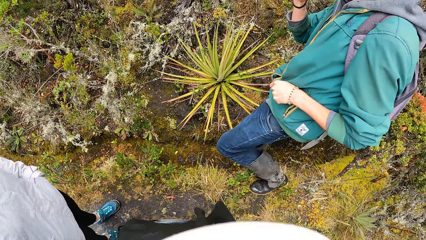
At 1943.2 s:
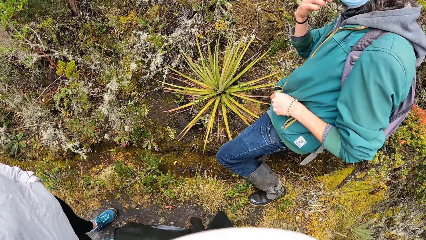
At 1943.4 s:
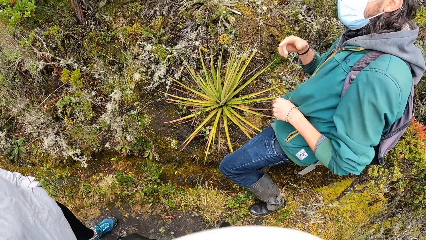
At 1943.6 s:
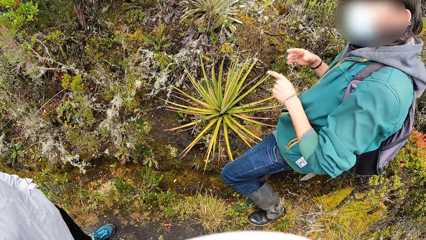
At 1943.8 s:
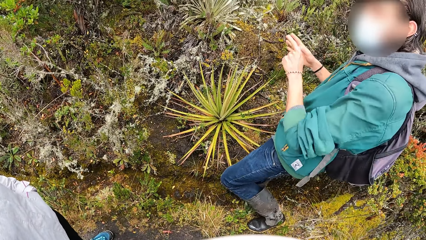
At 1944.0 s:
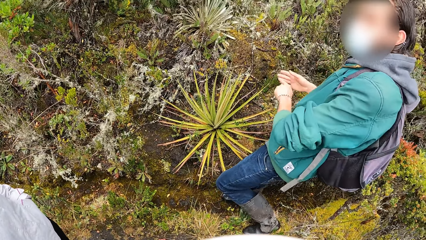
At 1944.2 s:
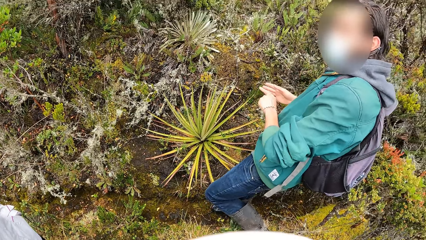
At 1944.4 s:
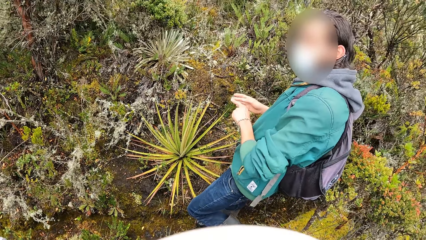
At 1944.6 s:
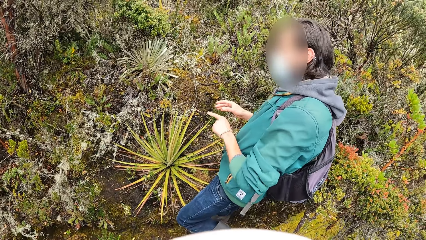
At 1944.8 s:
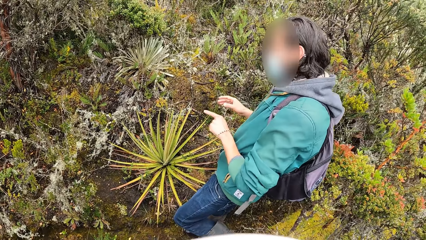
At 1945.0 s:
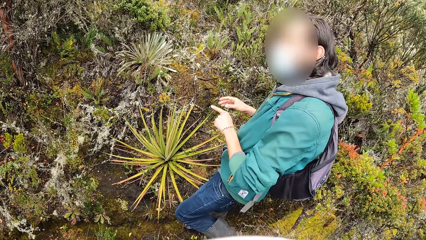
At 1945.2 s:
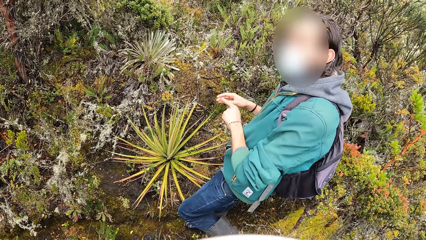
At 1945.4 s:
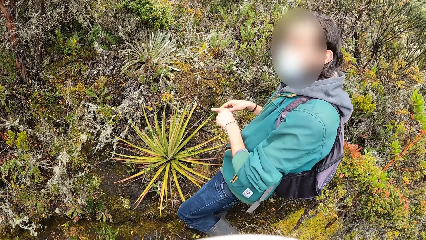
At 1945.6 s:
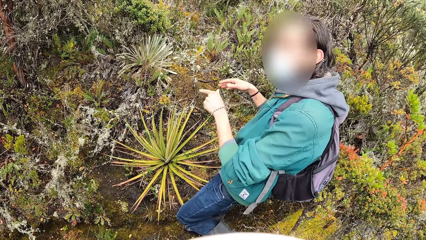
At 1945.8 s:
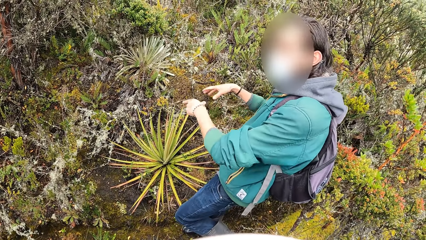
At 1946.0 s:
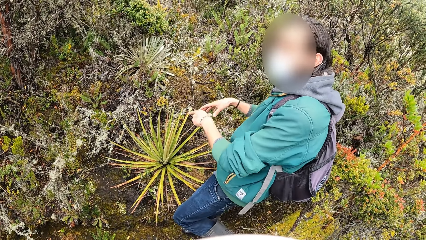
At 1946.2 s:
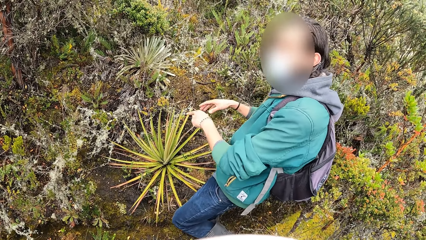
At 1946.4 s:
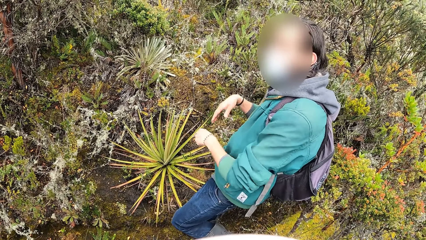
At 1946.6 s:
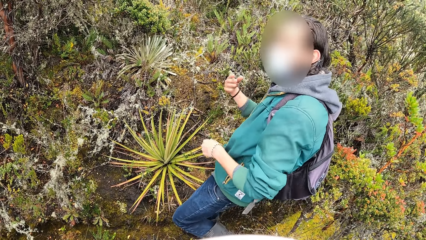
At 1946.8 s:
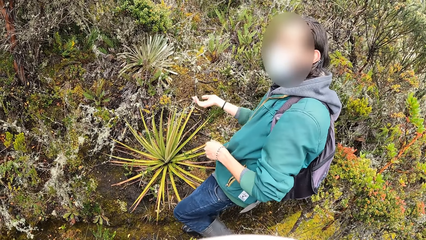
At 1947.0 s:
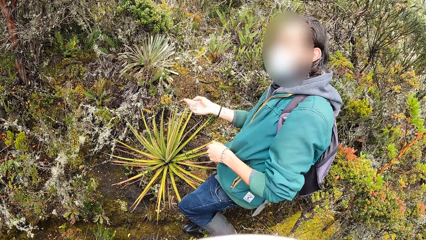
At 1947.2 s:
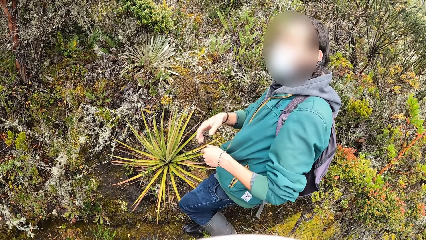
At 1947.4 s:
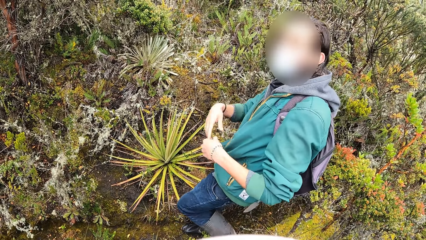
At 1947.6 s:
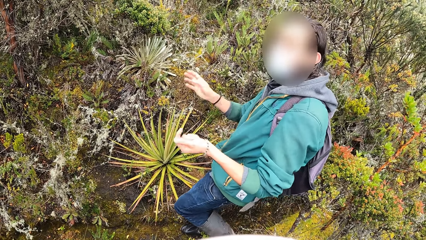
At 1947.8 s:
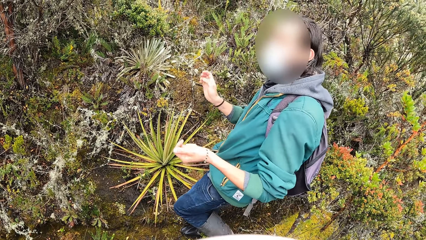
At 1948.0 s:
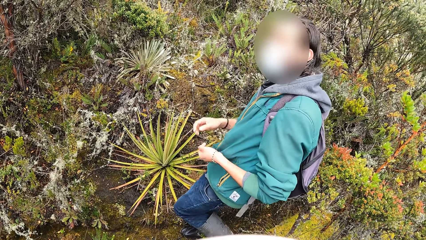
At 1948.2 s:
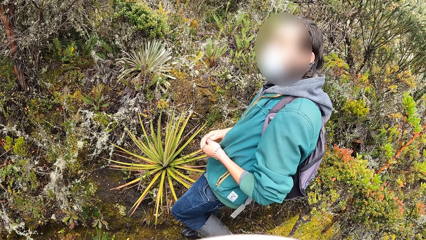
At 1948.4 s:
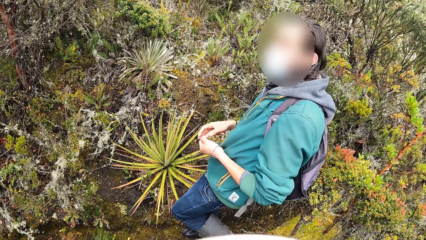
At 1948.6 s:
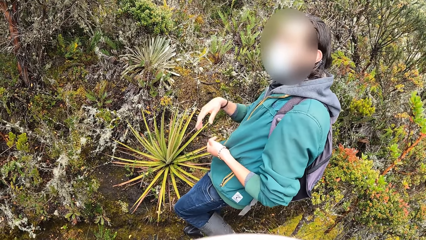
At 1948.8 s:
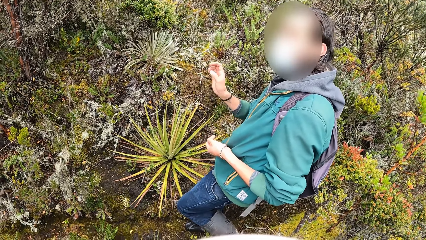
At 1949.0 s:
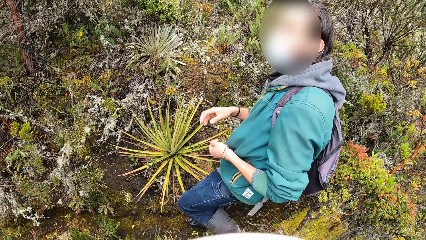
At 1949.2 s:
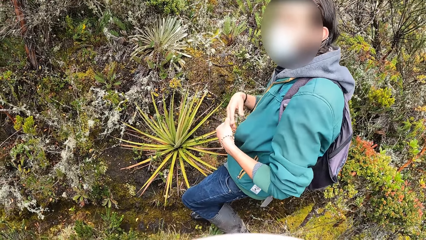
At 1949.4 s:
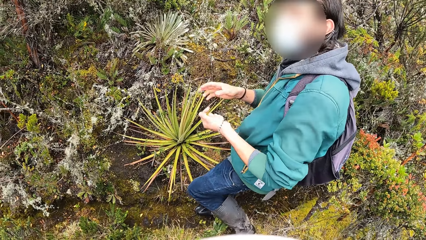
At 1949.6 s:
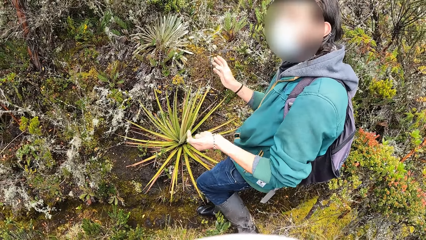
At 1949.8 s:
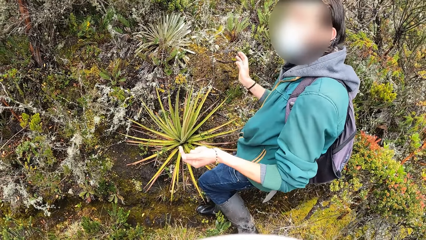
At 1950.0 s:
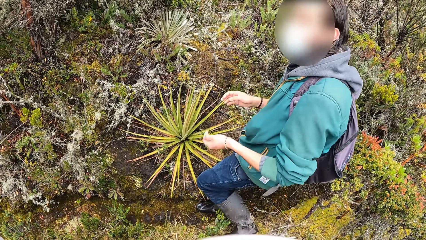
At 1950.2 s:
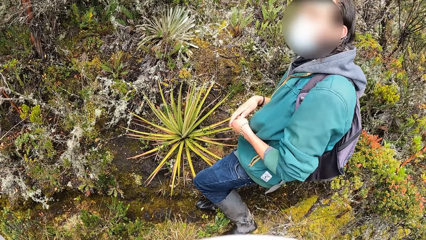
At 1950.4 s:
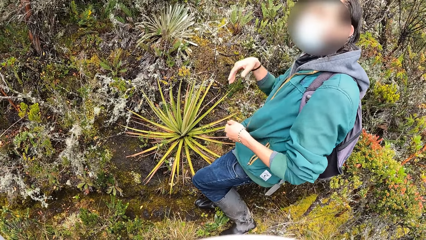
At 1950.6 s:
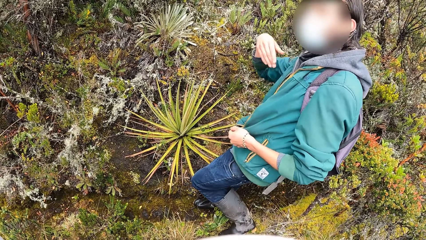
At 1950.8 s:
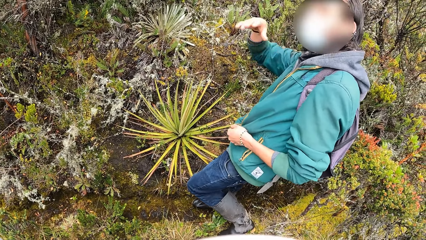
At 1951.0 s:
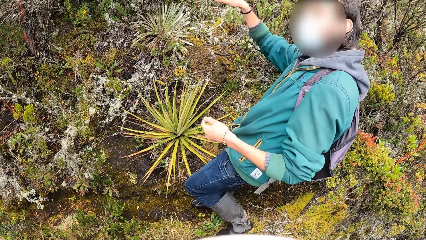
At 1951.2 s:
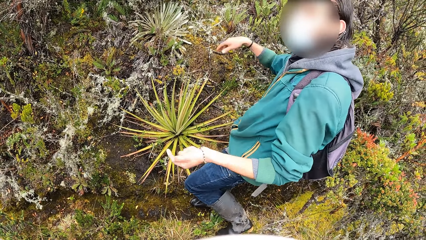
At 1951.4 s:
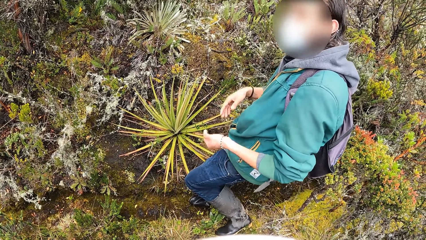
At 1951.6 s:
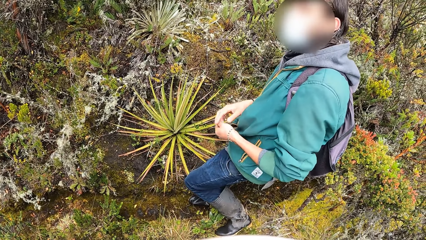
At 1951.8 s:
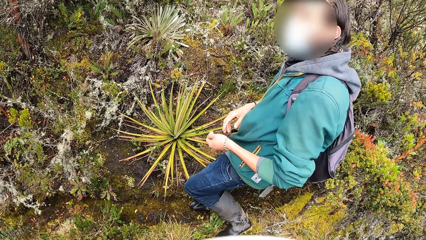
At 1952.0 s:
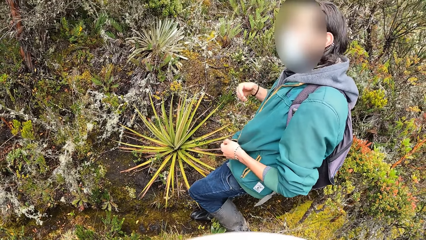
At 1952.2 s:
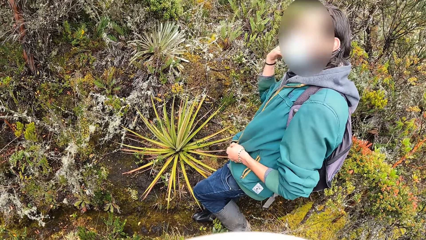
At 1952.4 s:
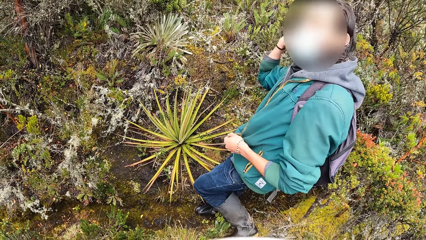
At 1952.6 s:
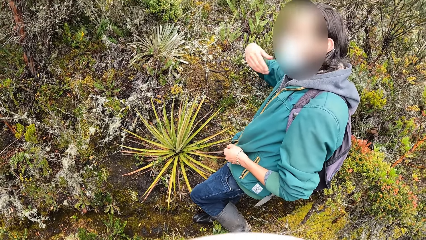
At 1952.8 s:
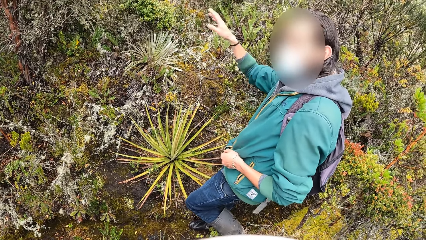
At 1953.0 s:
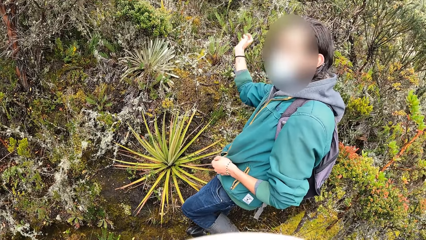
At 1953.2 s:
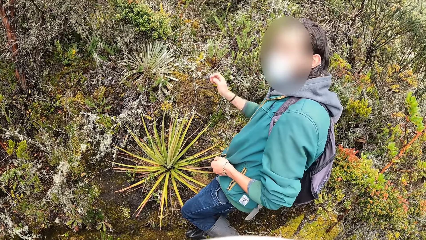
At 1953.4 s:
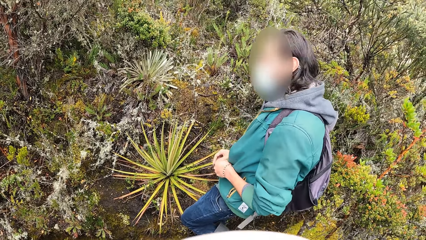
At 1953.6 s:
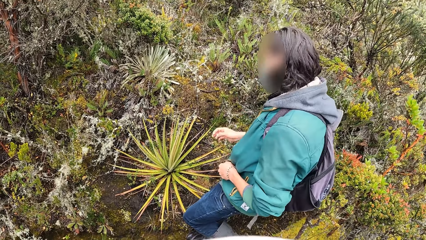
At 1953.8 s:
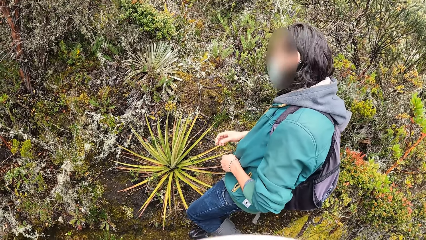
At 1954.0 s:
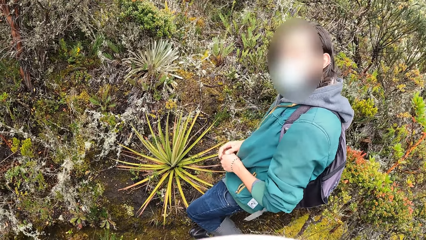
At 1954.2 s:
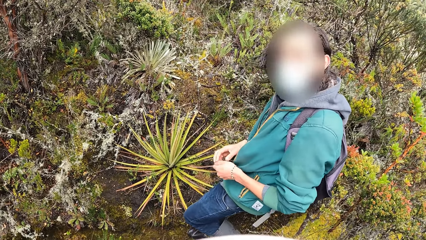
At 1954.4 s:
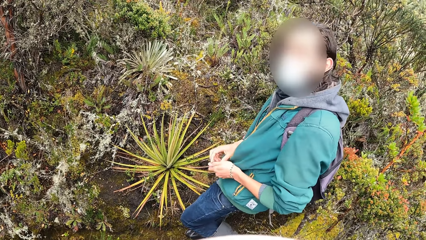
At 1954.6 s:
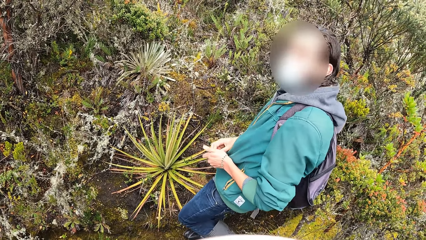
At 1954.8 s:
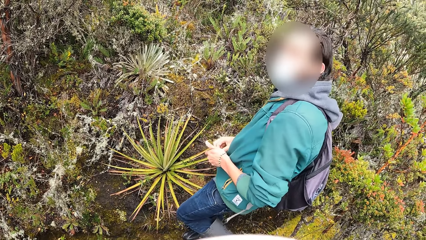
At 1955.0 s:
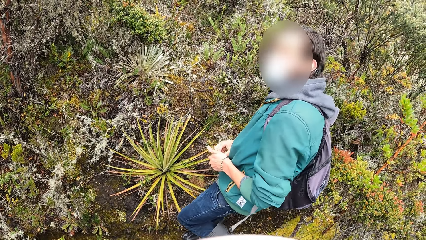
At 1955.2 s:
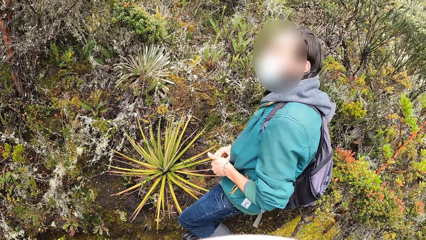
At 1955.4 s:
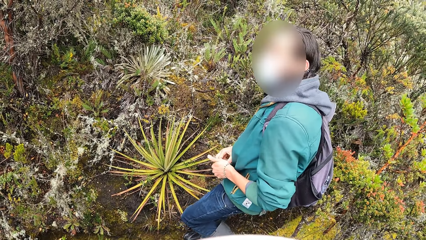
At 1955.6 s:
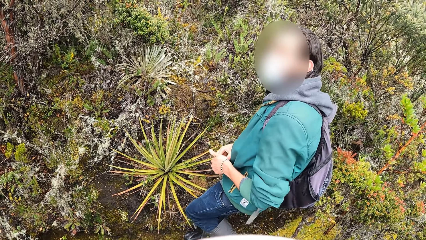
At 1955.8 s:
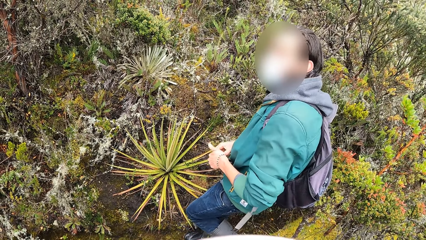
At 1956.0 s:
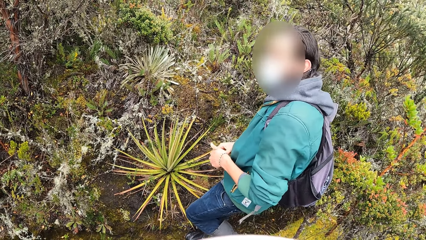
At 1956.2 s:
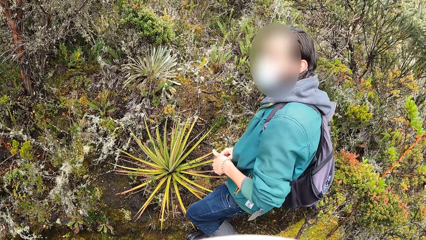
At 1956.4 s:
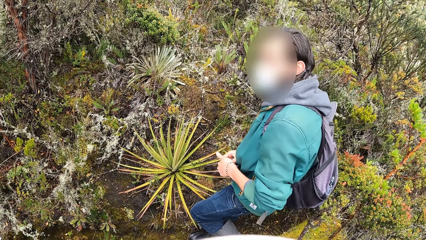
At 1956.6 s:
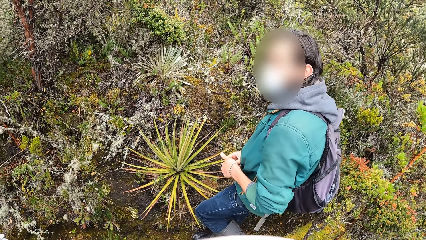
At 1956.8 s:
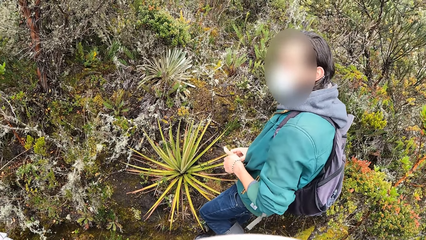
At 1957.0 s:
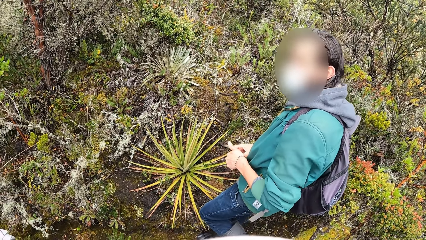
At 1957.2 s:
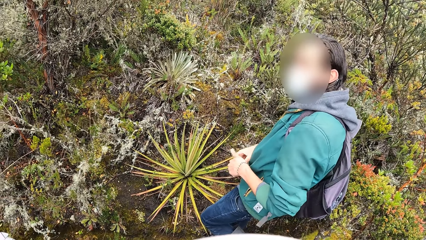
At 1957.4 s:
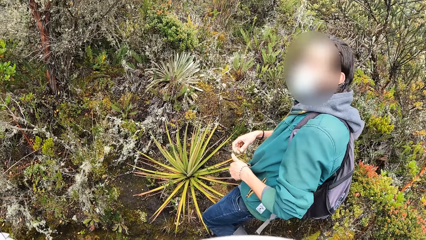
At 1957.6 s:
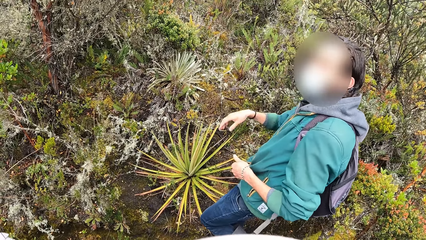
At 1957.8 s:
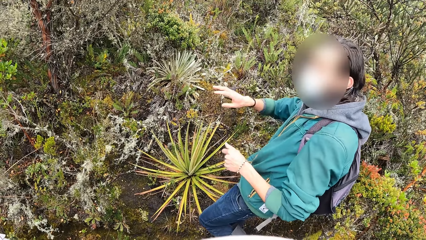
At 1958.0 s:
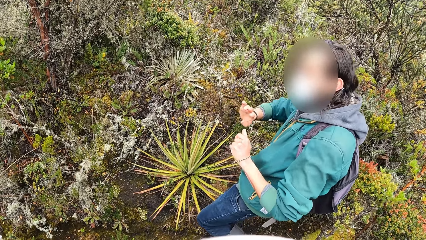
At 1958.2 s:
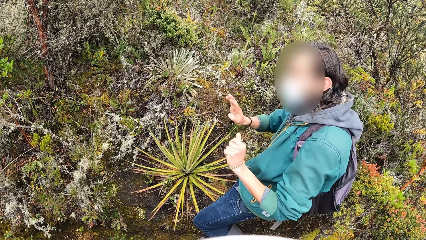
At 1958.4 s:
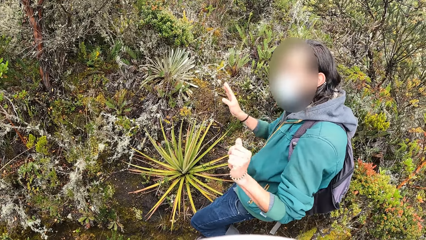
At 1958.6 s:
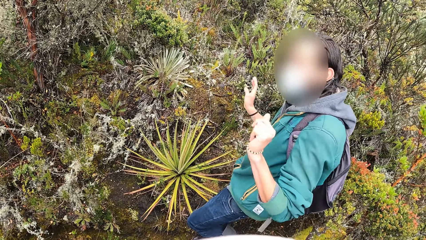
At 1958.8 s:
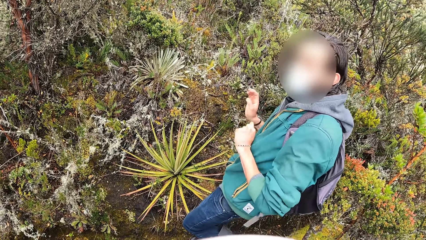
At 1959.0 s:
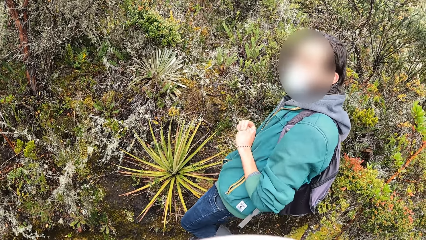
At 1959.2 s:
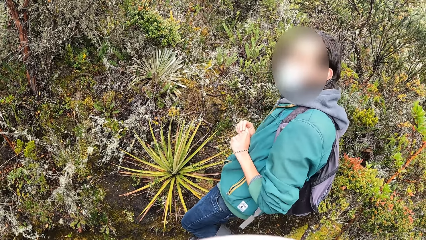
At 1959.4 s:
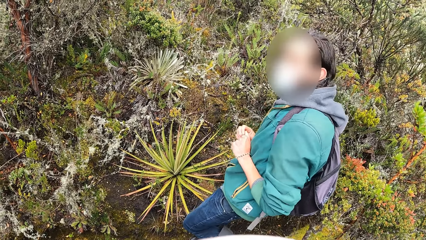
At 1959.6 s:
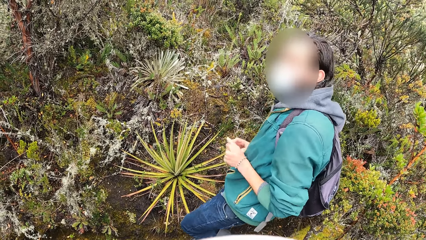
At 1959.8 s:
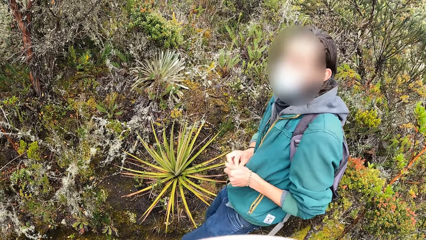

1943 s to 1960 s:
The camera wearer interacts with a woman.
